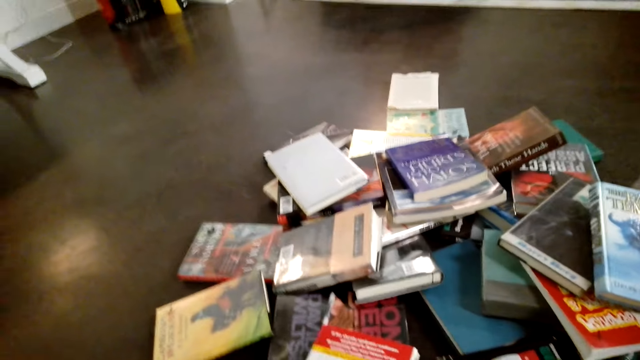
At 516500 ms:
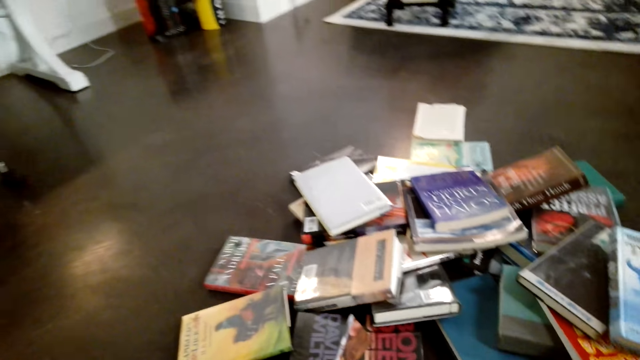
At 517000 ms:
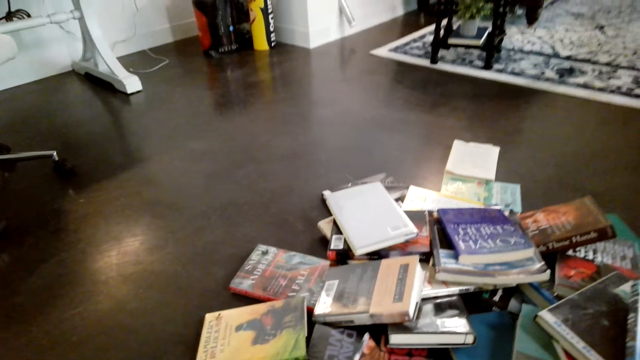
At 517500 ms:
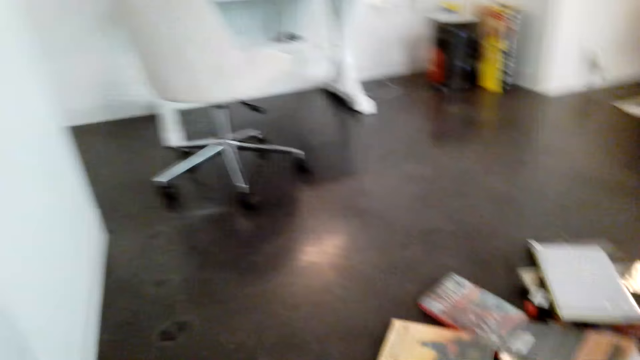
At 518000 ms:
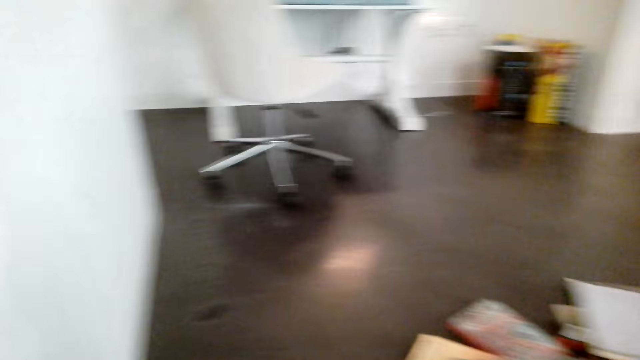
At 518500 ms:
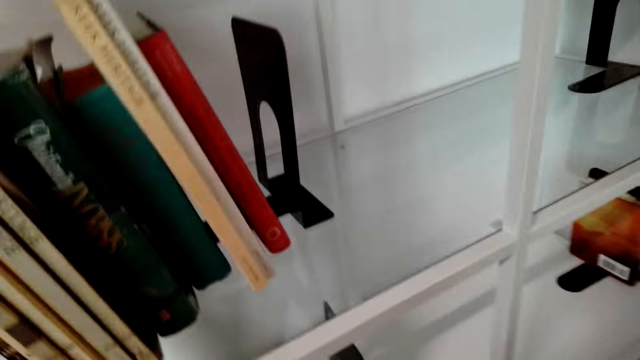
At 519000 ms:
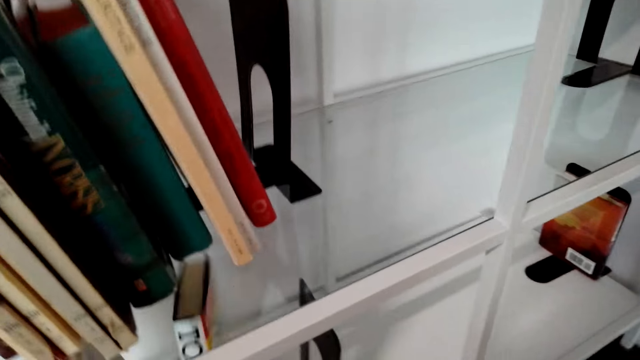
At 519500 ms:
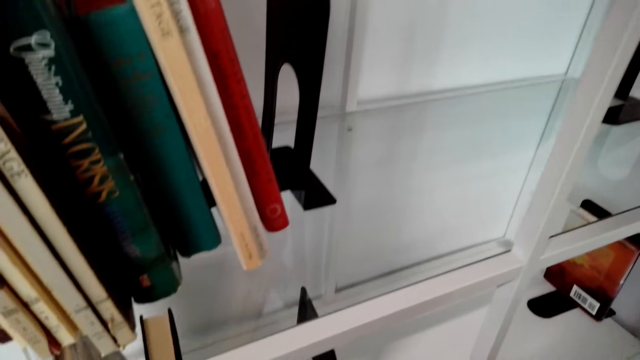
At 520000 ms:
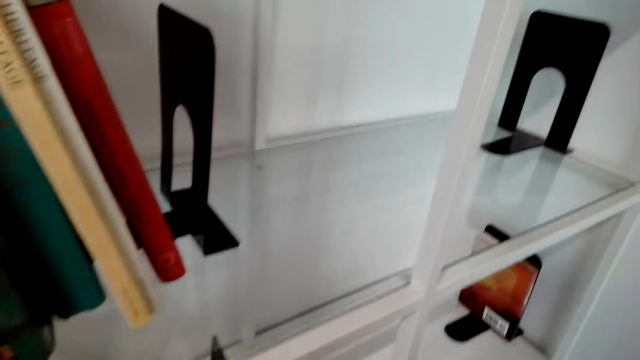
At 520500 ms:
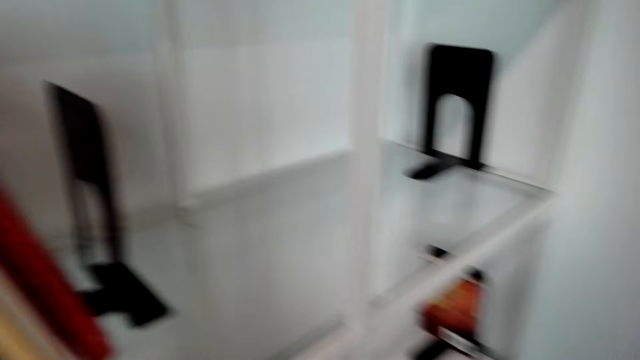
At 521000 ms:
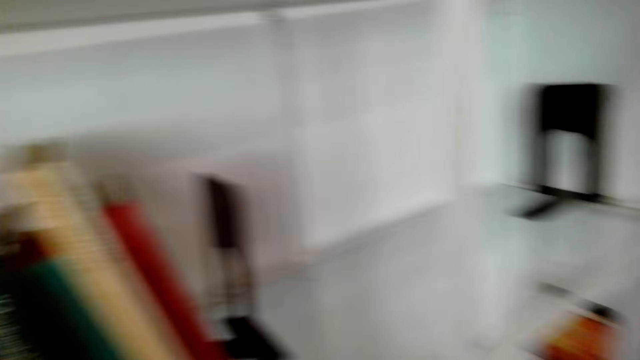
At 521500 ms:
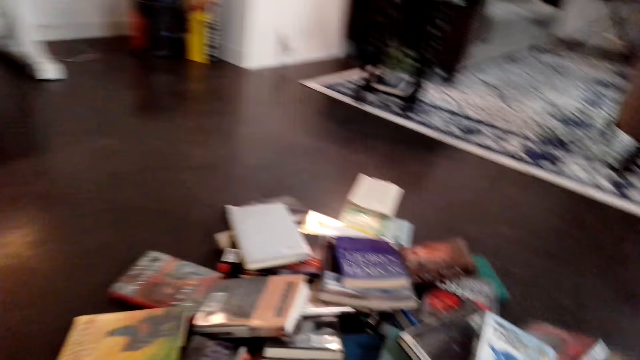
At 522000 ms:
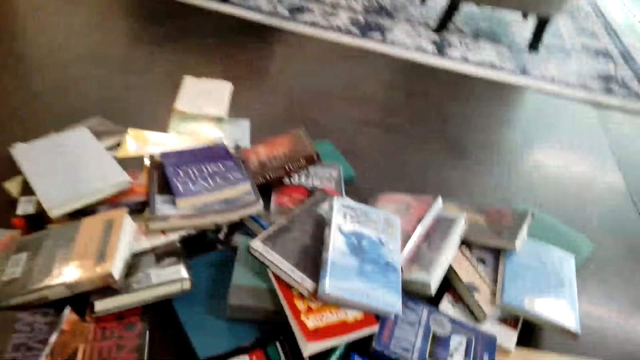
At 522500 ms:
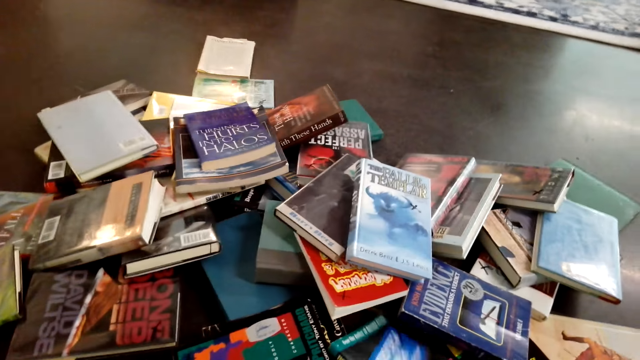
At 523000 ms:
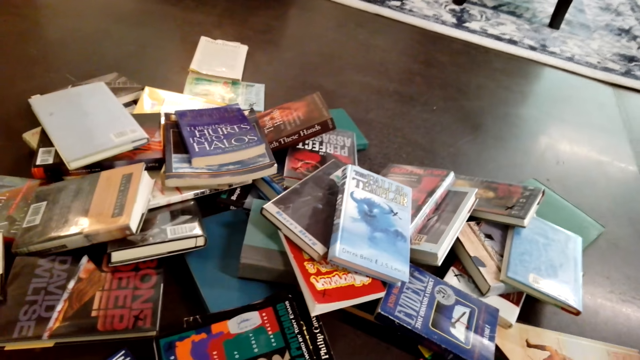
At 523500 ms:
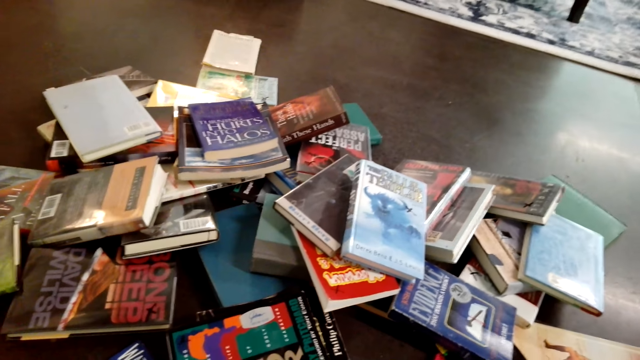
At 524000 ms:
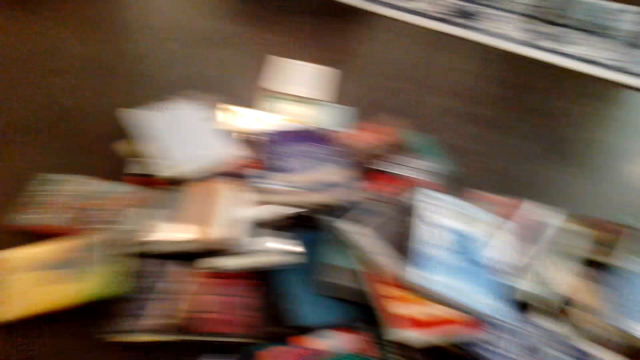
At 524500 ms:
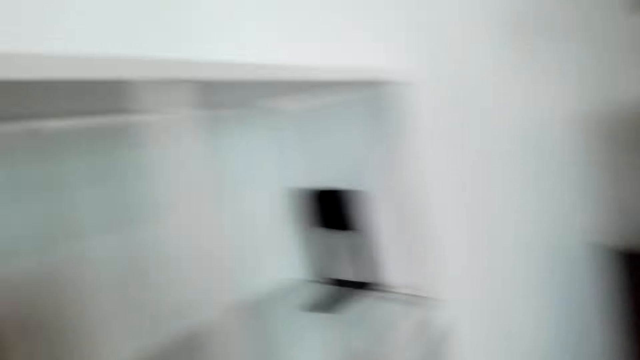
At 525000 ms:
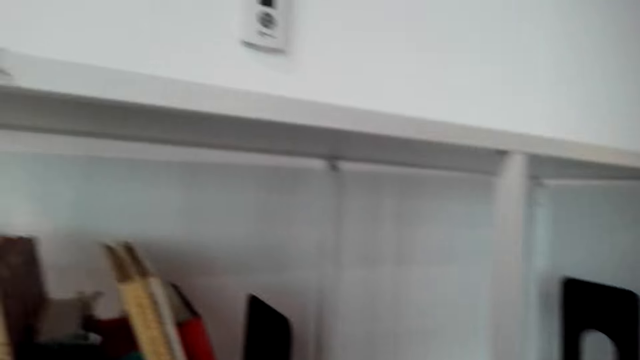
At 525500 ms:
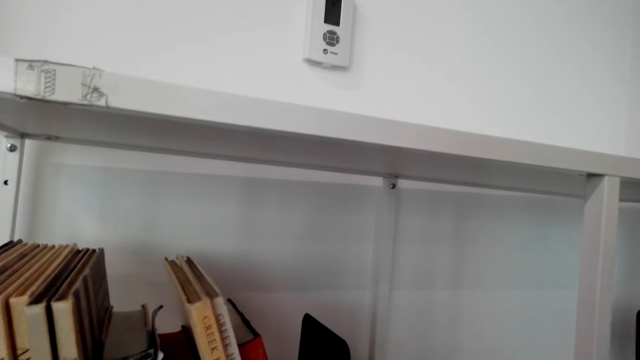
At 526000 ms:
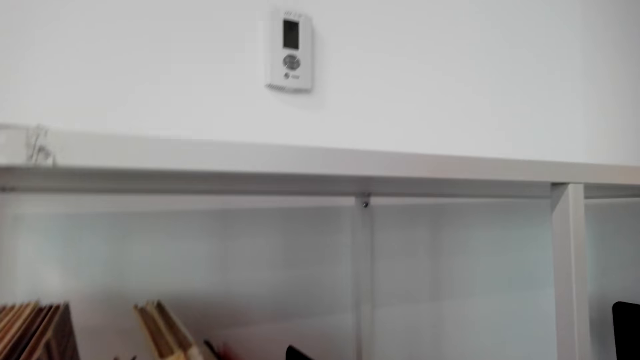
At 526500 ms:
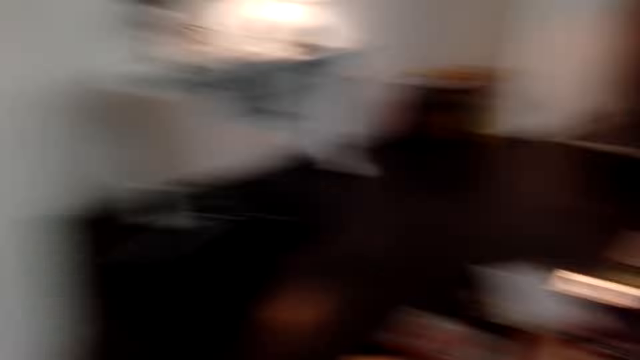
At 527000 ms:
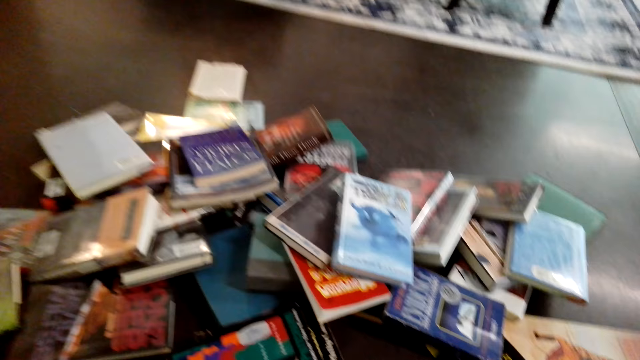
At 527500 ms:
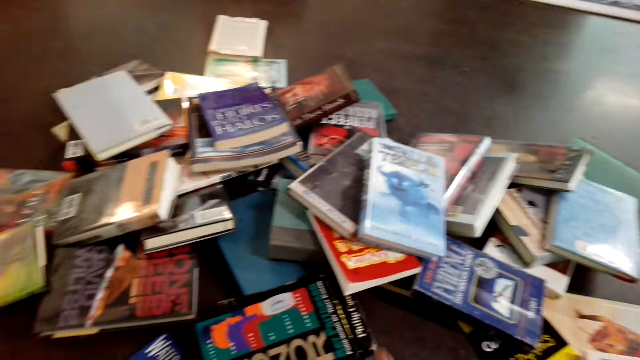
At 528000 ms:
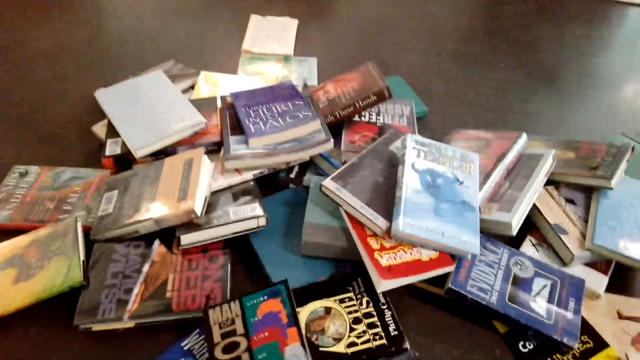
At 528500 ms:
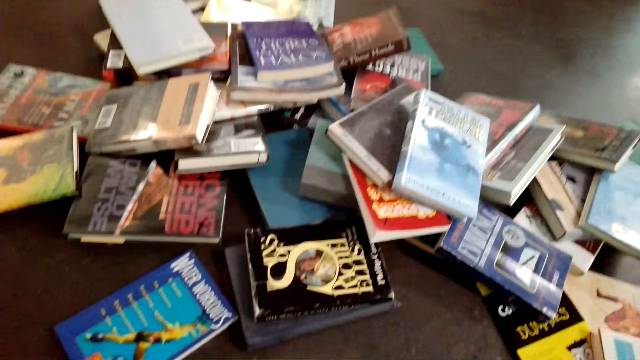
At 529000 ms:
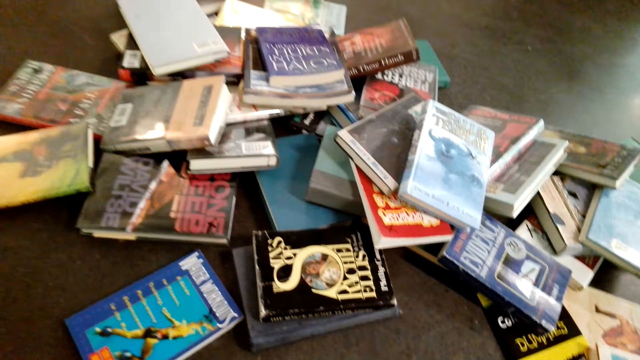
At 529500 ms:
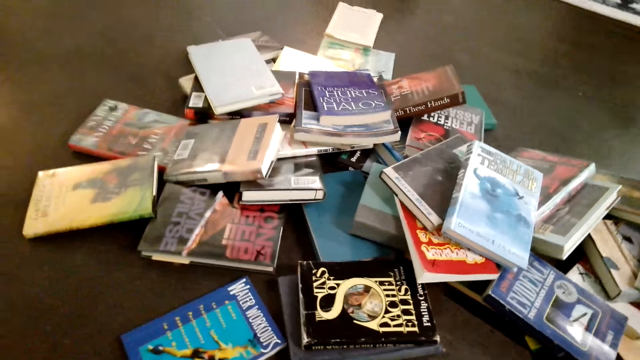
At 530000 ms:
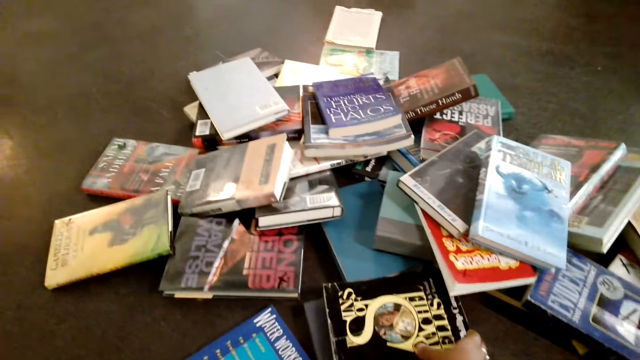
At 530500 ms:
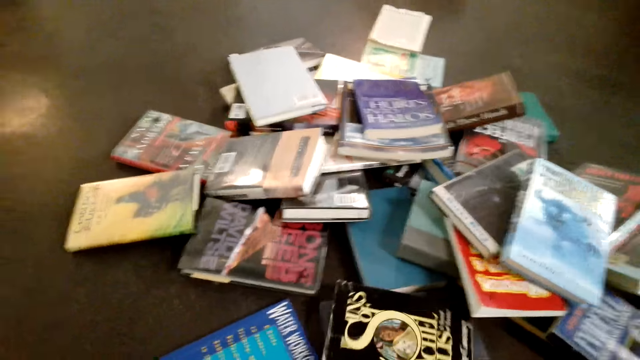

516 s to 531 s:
The camera wearer picks books from the floor. They put a book on a shelf. They pick books from the floor. They put a book on the shelf. They pick books from the floor.

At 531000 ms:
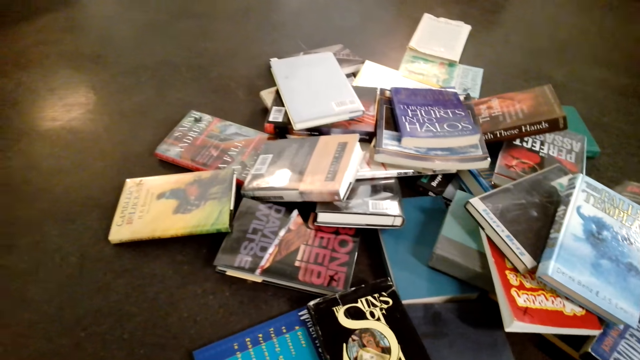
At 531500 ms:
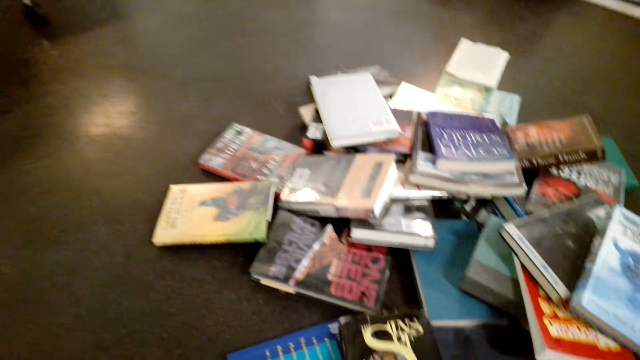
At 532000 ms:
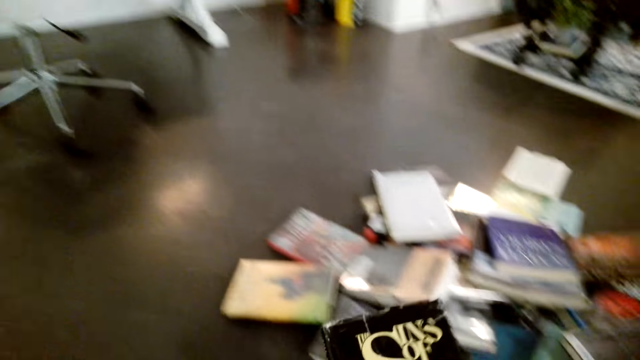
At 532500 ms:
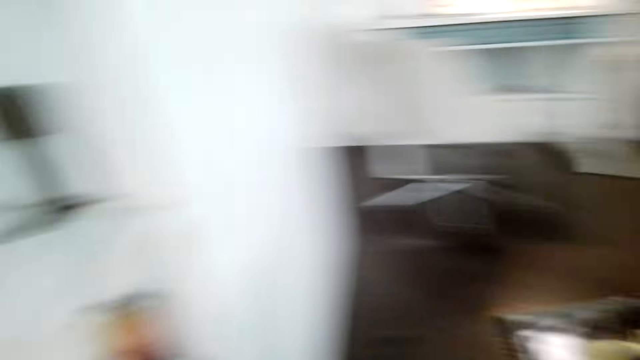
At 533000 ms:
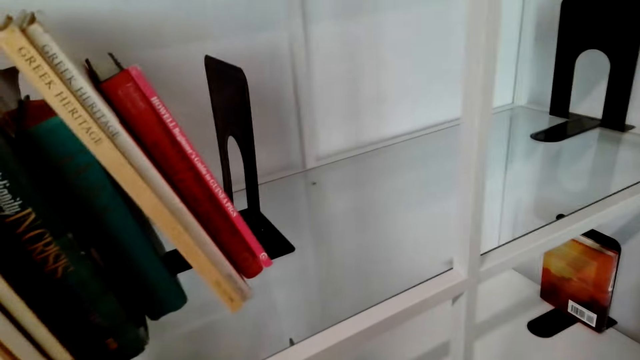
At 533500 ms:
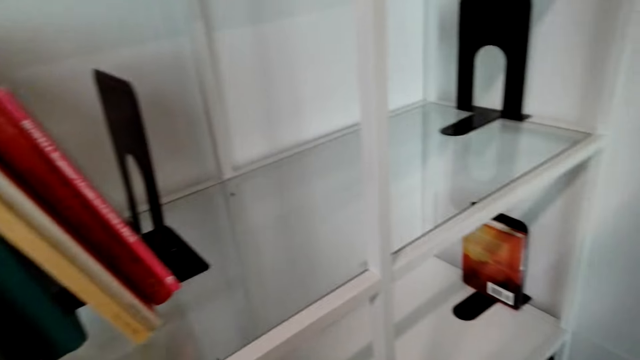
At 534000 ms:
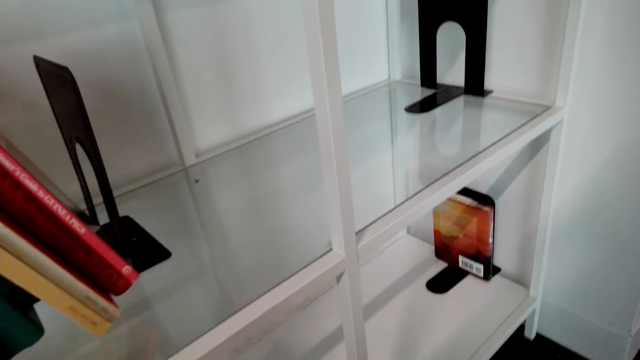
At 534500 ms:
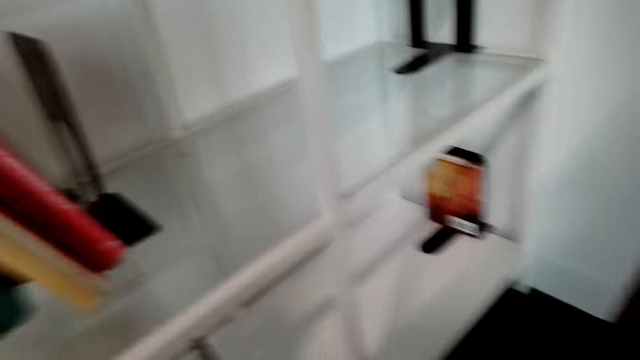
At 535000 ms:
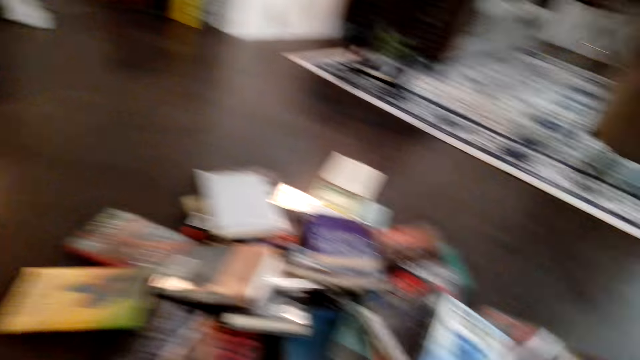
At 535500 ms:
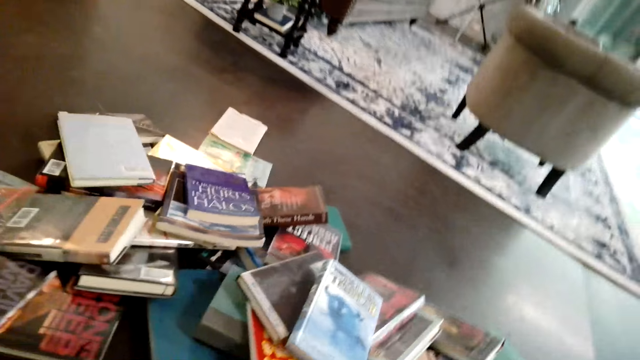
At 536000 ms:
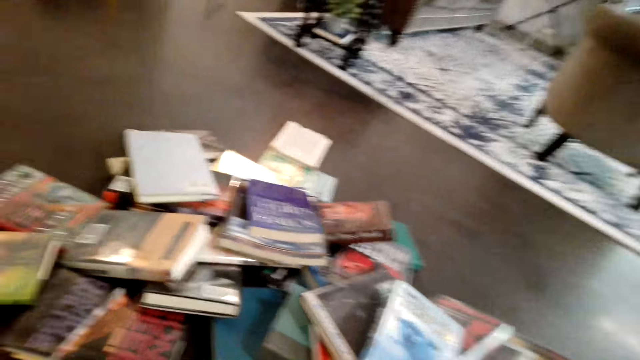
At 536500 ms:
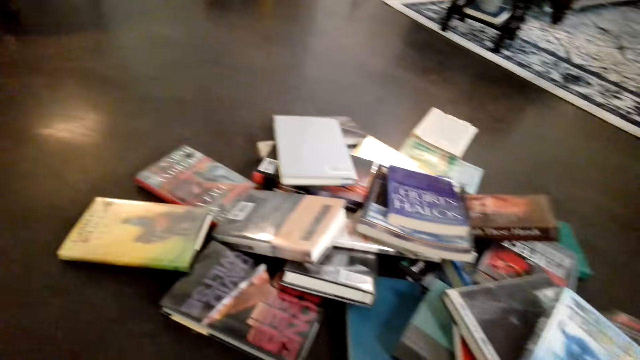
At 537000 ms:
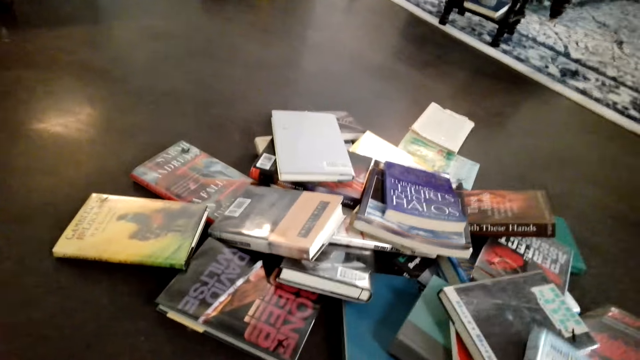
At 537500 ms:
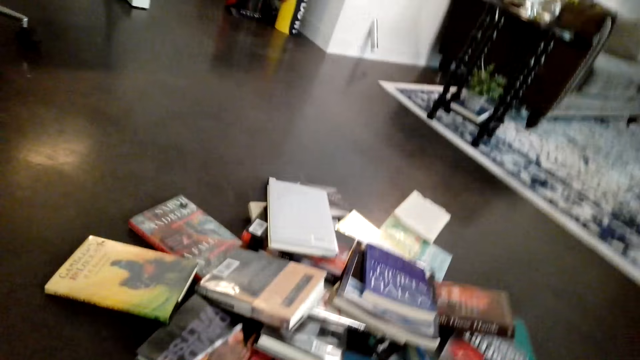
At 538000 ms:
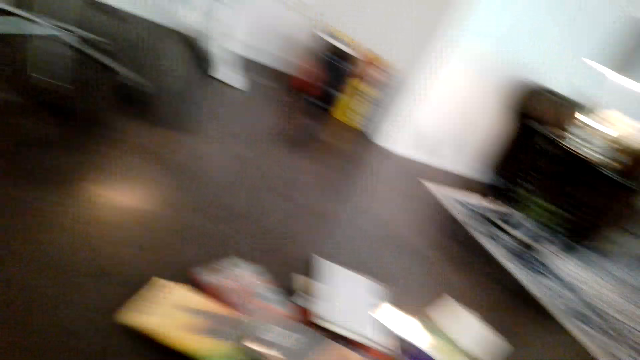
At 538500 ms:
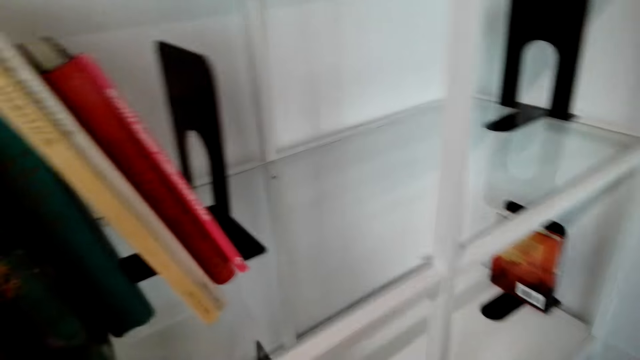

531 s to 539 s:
The camera wearer puts a book on a shelf.
